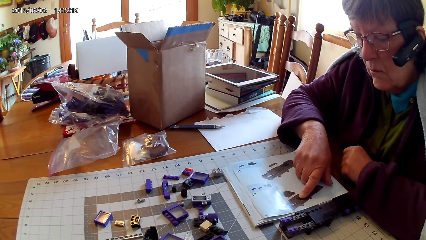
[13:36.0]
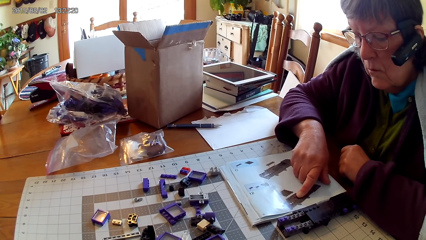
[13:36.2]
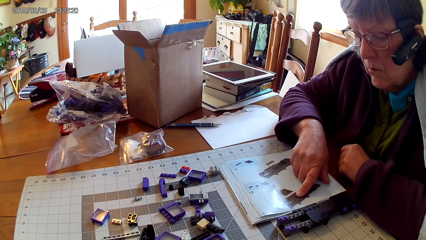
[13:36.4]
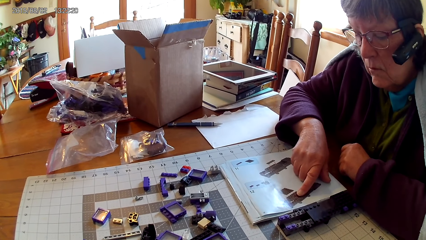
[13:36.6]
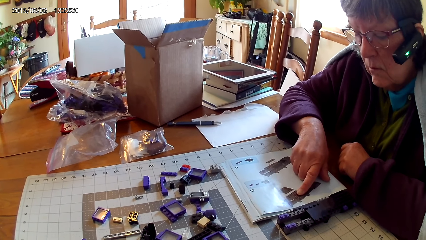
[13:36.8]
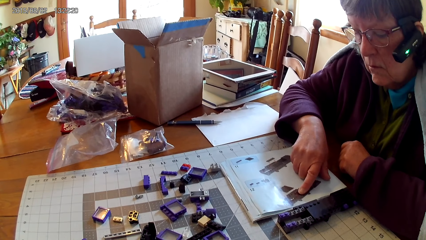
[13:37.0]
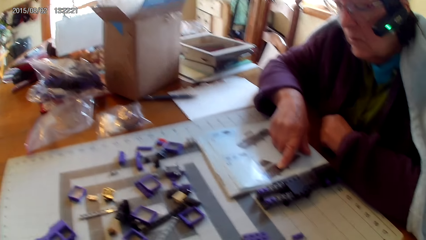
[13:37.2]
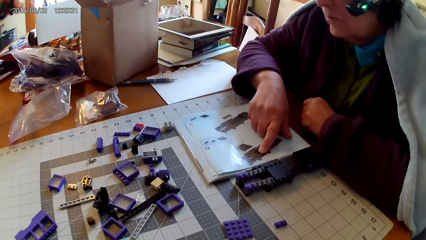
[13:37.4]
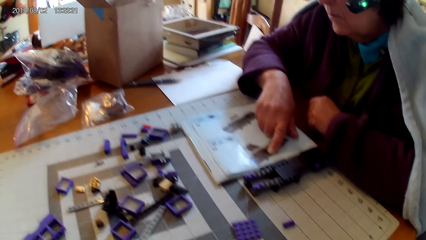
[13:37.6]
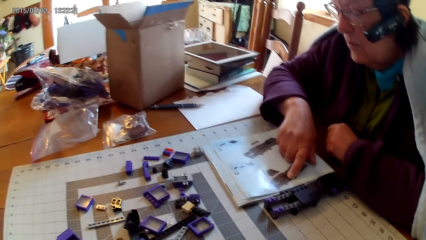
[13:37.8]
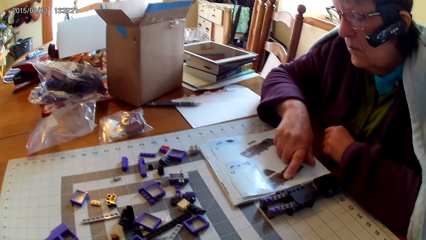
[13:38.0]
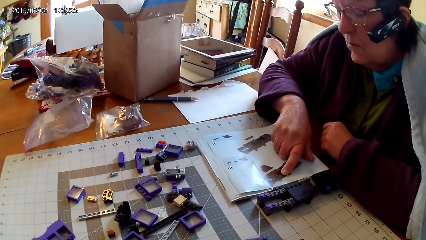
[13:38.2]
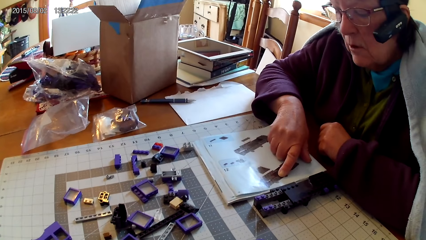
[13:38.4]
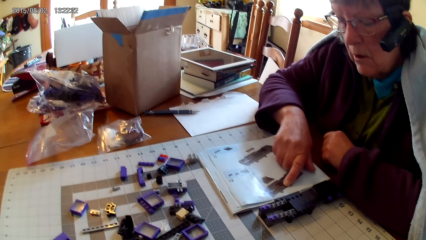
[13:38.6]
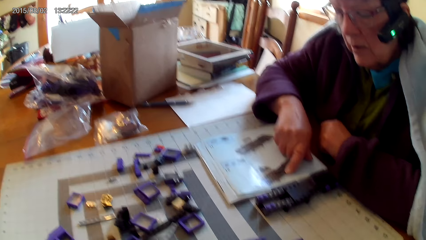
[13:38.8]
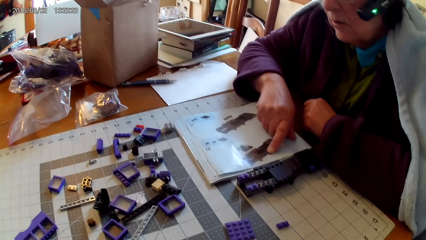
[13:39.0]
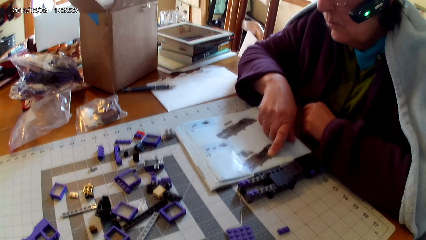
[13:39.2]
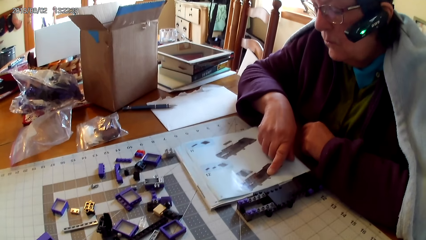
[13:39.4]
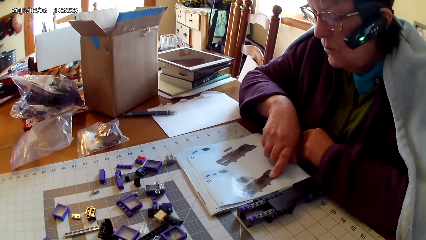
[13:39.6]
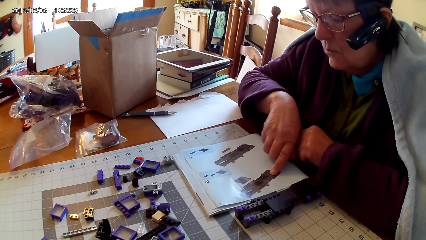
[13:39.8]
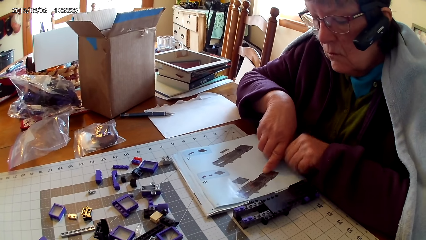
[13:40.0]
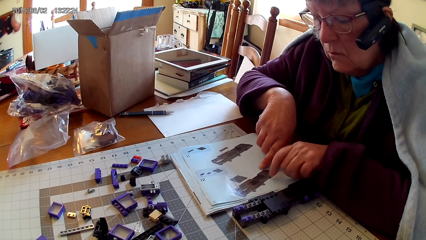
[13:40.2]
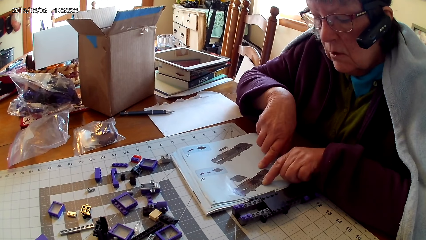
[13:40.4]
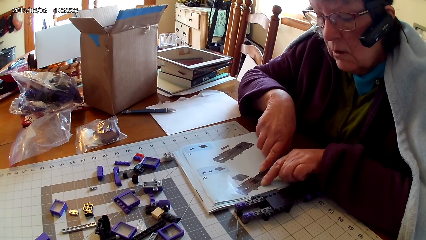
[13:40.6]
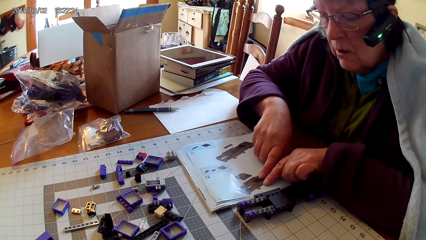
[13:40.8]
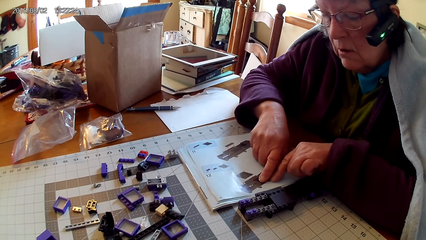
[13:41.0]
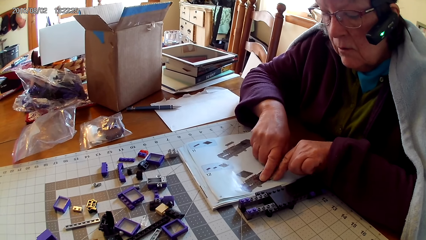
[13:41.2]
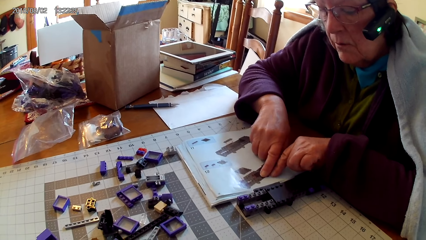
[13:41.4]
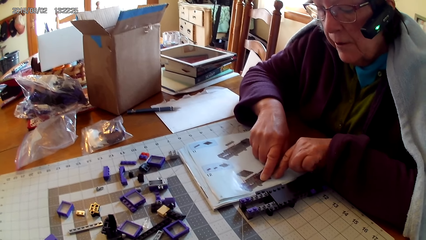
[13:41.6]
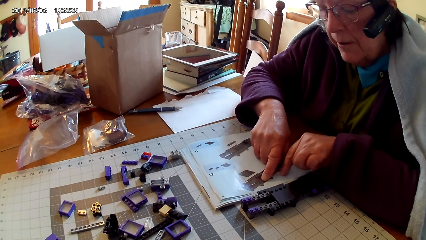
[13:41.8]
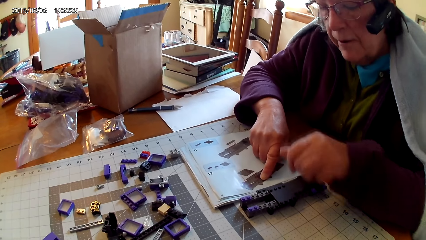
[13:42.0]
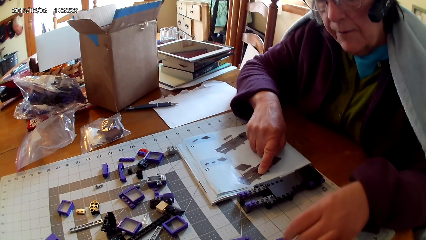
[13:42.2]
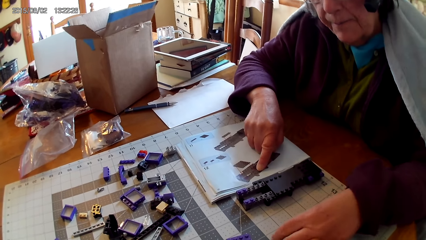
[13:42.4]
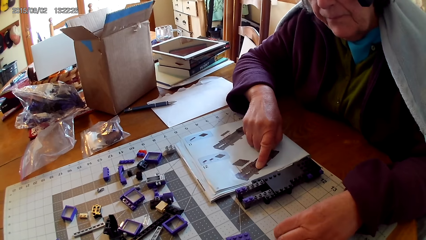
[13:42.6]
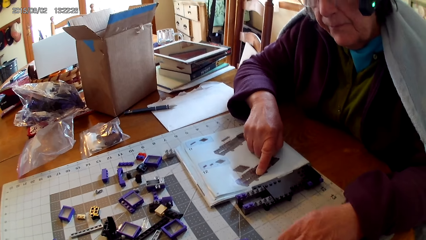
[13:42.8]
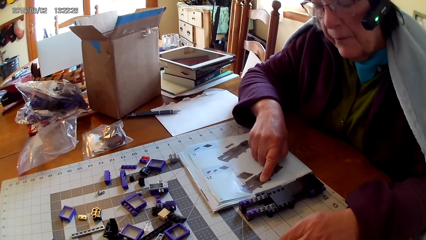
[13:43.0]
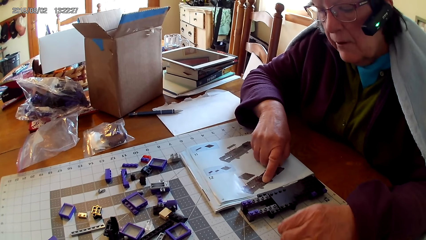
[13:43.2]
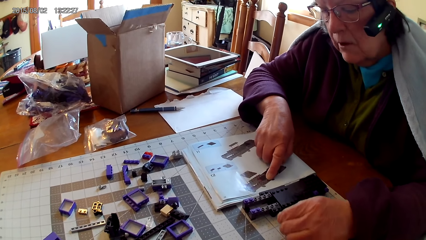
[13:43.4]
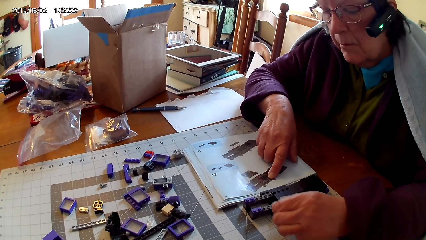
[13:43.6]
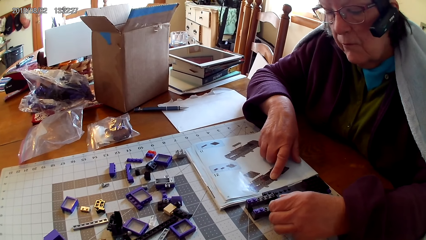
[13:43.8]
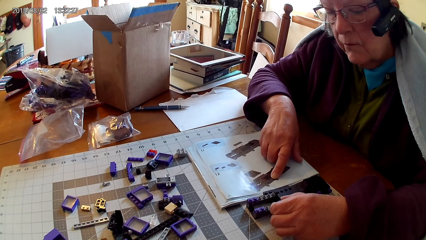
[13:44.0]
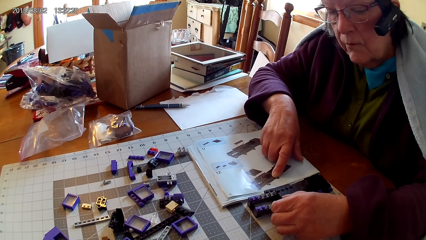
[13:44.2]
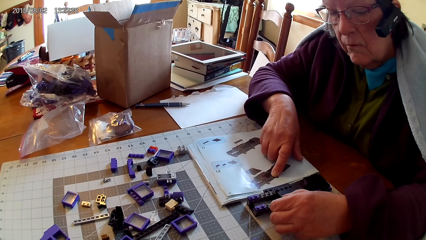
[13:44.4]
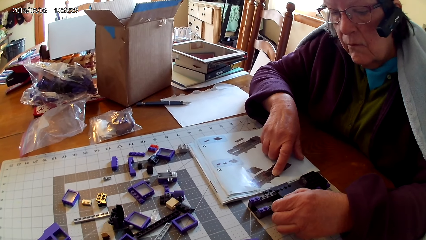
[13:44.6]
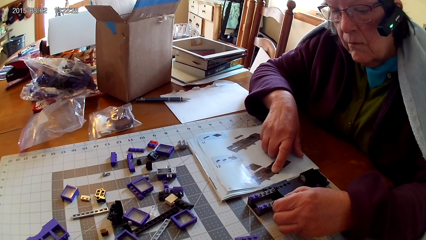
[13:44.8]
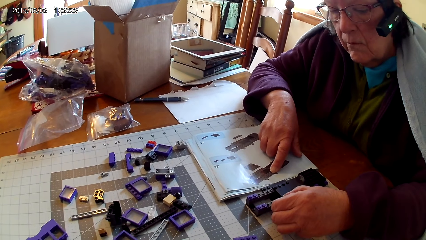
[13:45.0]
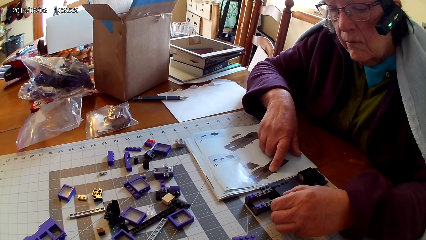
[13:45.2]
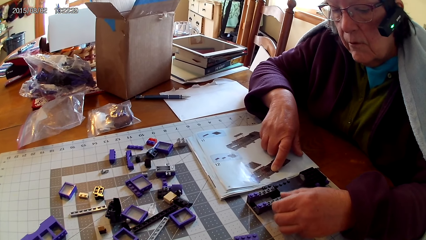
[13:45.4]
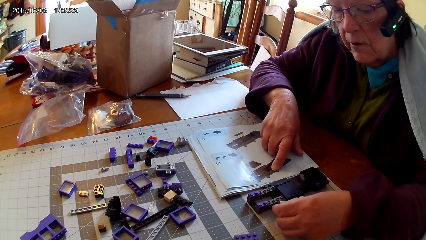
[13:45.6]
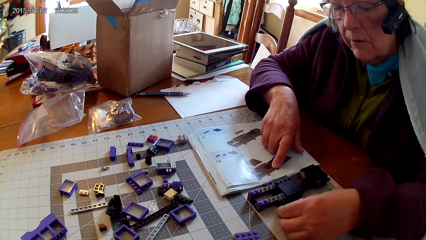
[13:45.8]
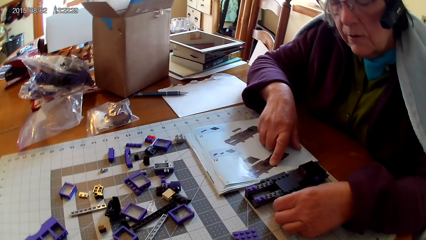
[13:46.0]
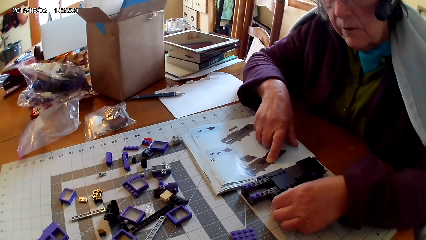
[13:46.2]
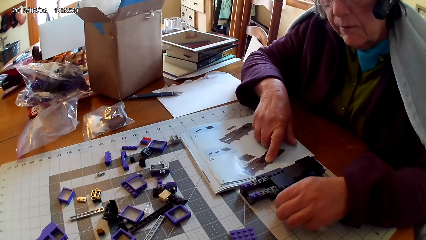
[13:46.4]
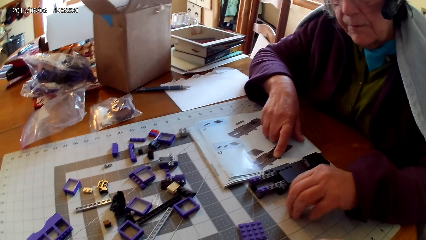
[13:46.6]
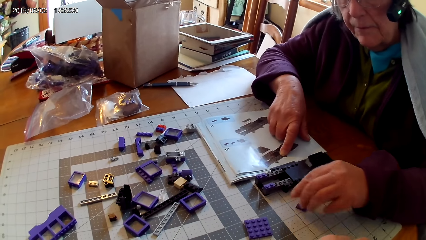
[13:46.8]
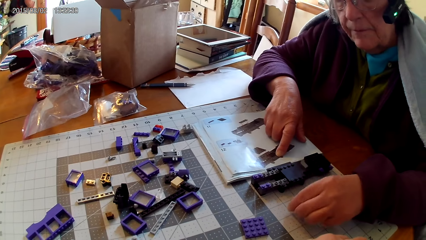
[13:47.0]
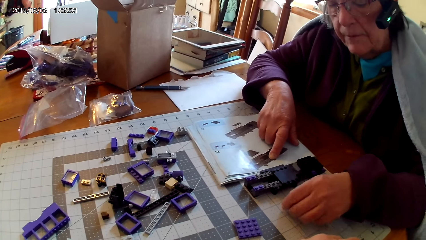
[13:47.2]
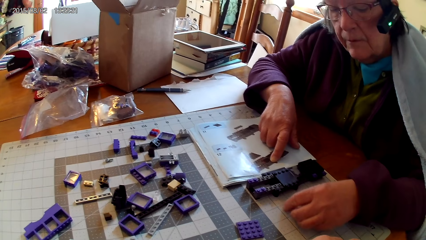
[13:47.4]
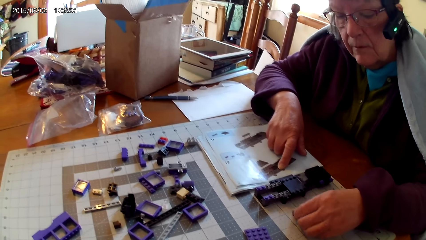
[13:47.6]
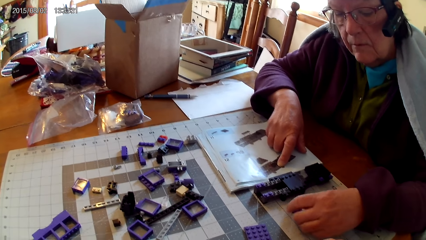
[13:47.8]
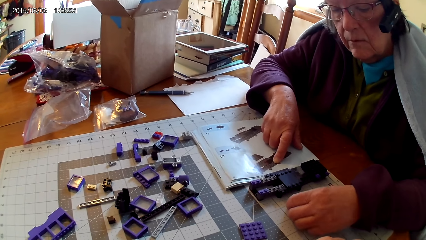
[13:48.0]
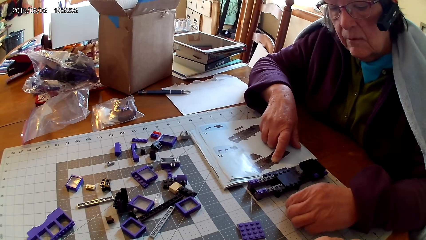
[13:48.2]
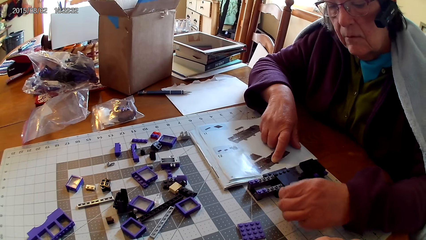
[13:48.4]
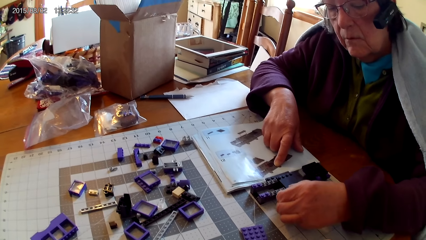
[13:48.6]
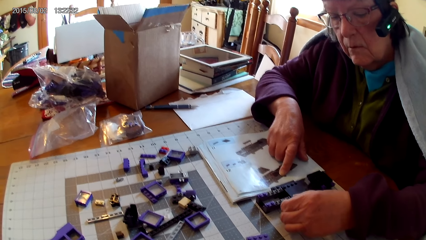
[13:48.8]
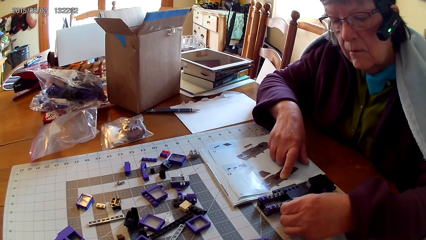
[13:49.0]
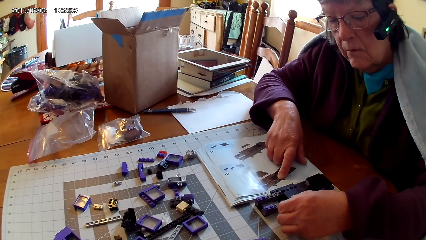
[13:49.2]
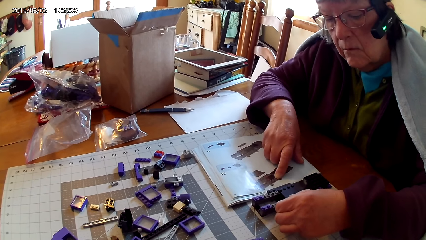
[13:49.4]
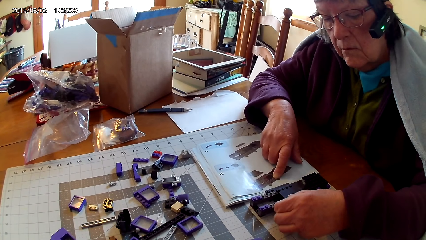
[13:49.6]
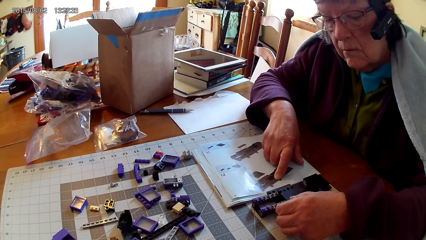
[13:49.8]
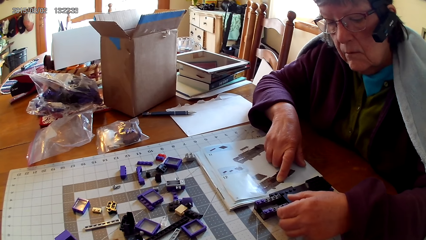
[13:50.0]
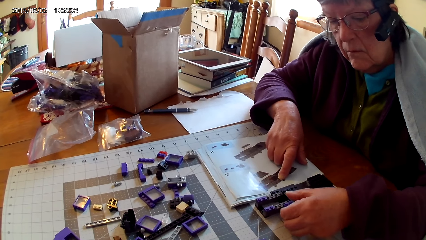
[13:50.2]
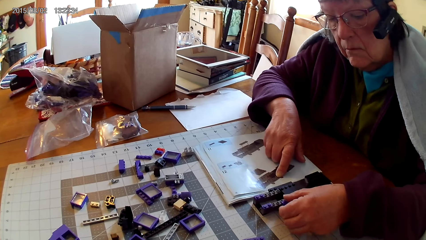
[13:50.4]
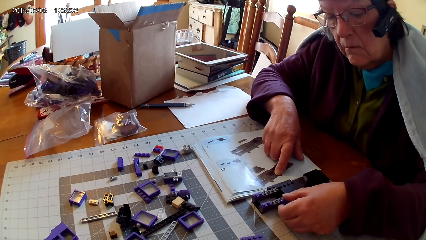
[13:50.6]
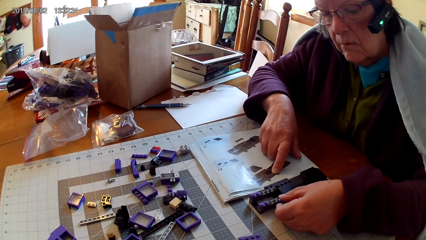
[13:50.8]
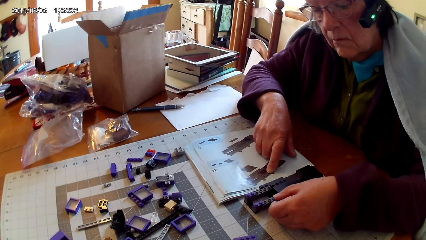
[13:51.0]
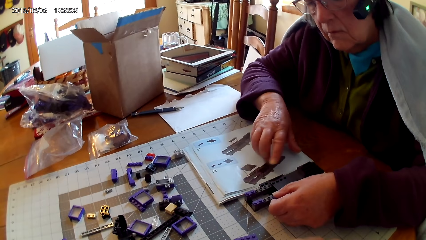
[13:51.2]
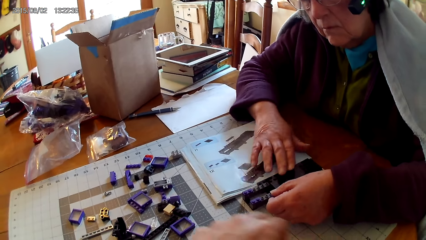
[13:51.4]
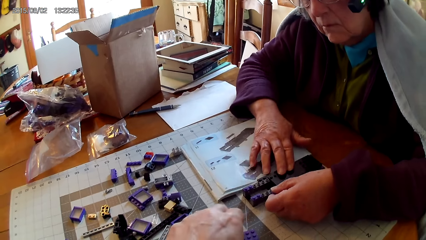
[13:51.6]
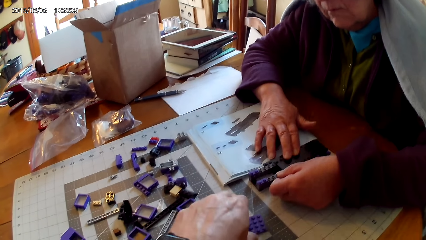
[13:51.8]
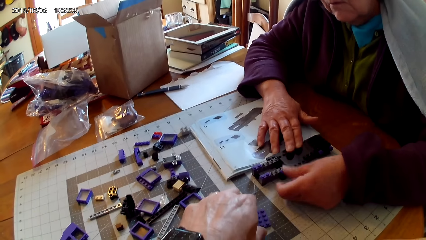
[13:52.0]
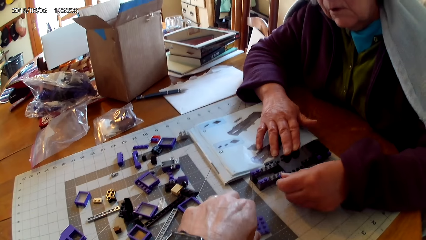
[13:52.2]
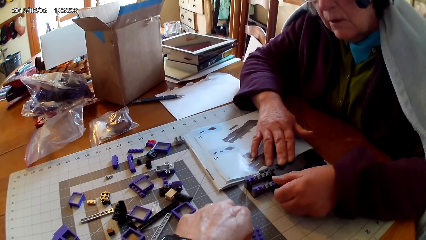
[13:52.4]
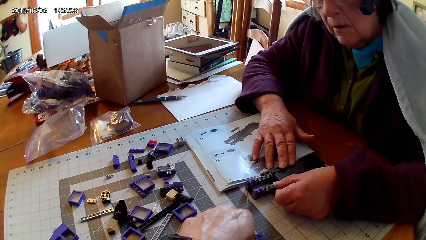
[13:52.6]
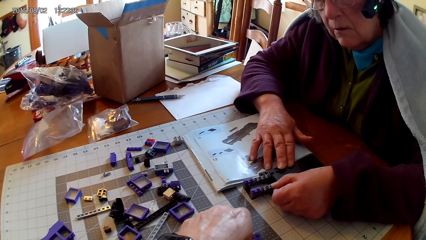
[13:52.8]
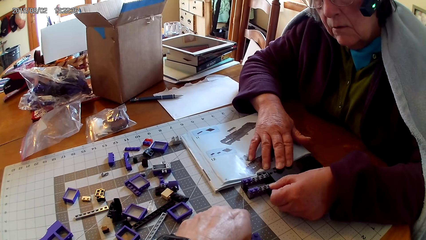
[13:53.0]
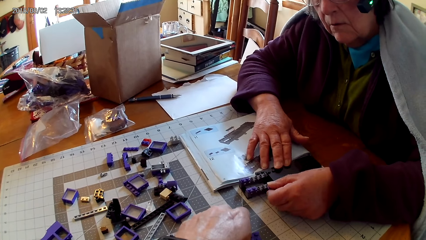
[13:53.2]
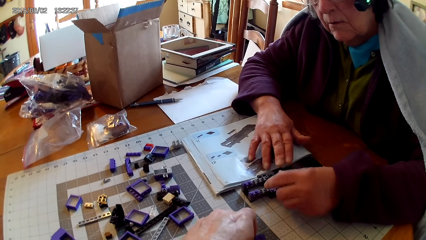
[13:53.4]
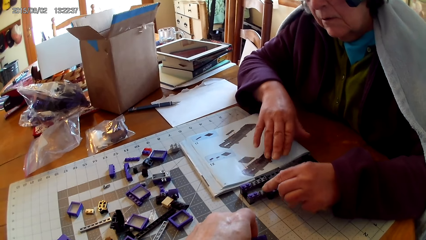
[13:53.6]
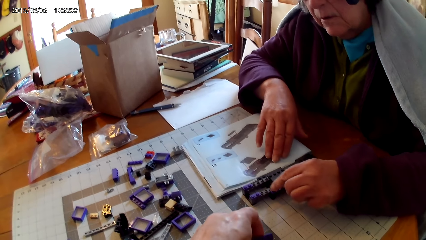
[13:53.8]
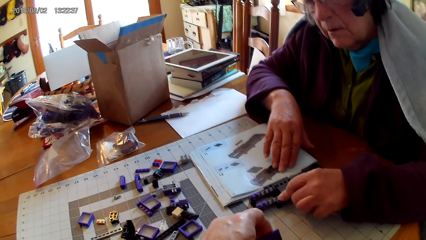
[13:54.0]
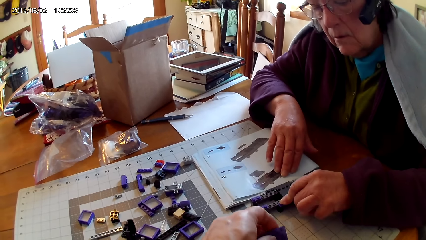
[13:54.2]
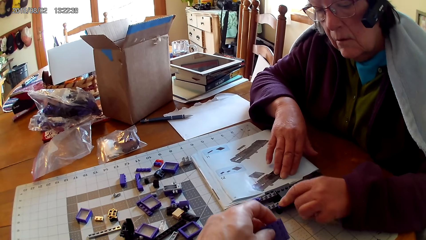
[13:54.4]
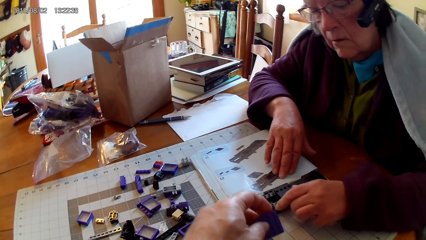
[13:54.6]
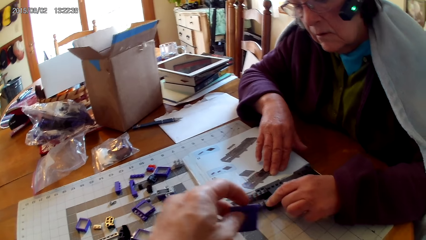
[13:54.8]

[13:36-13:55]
A woman points at a picture in the manual with both hands. She takes a spare part or plastic, fixes the plastic on the other plastic, and holds the plastic. She puts the spare part on the table, looks at the spare part, fixes the spare part in something, and touches something. The camera wearer takes a spare part. The woman makes something.
